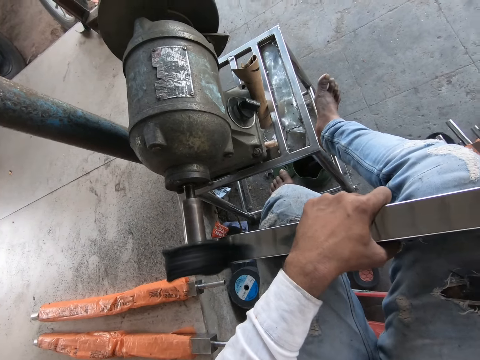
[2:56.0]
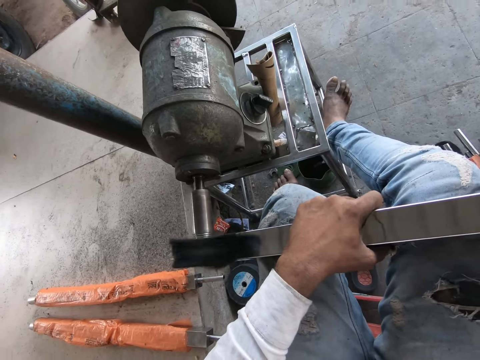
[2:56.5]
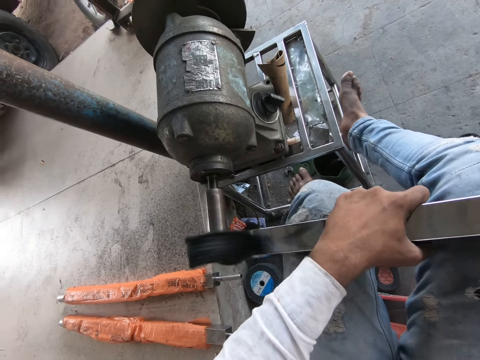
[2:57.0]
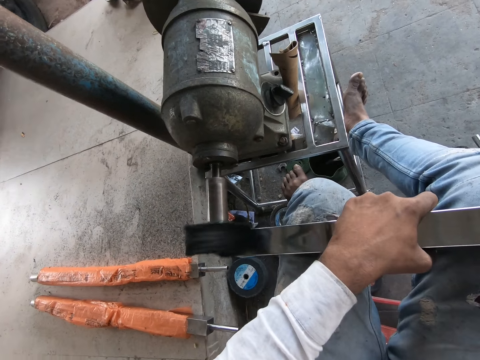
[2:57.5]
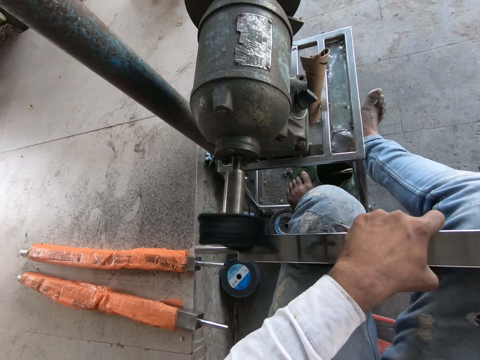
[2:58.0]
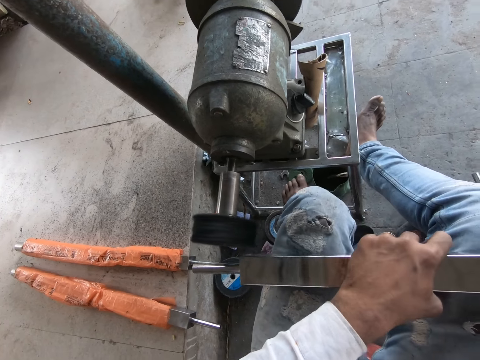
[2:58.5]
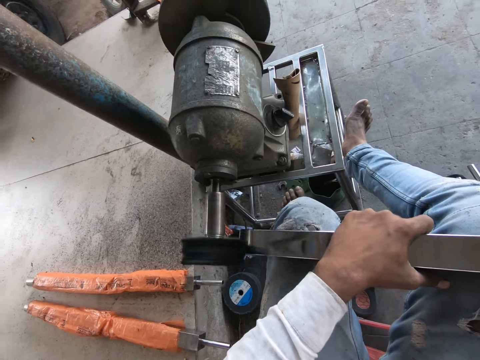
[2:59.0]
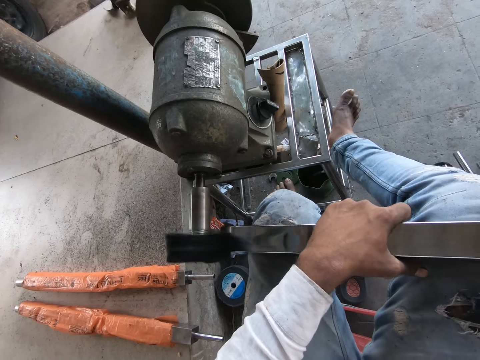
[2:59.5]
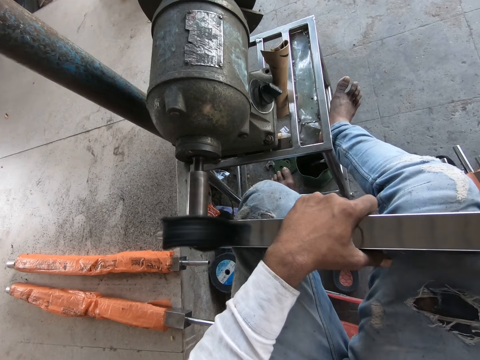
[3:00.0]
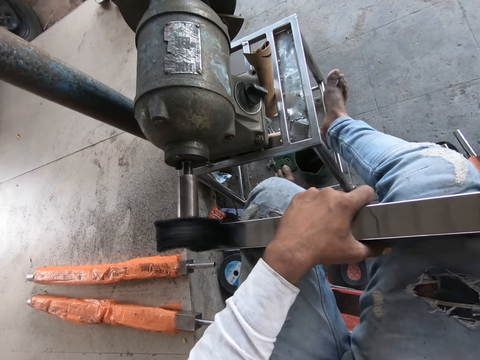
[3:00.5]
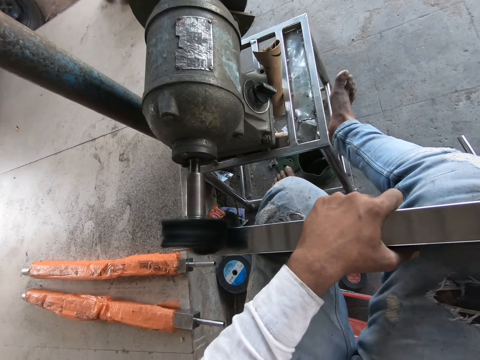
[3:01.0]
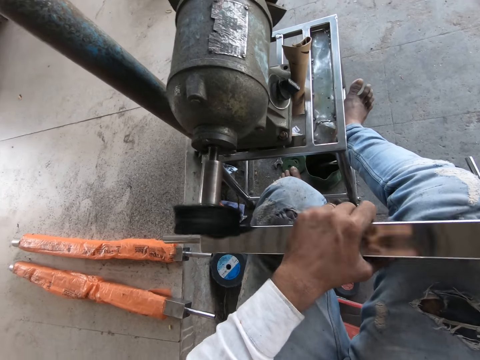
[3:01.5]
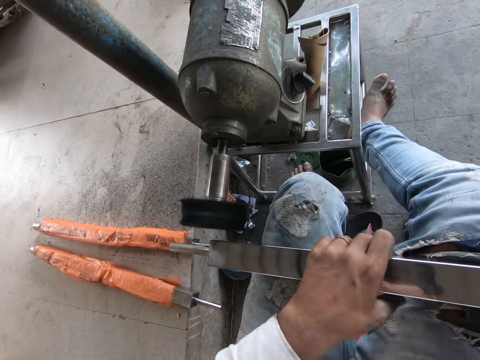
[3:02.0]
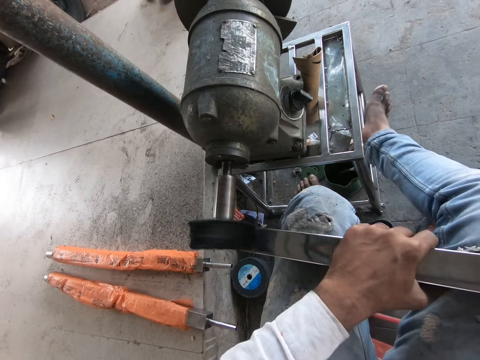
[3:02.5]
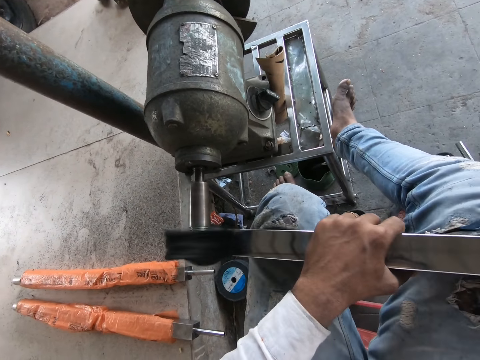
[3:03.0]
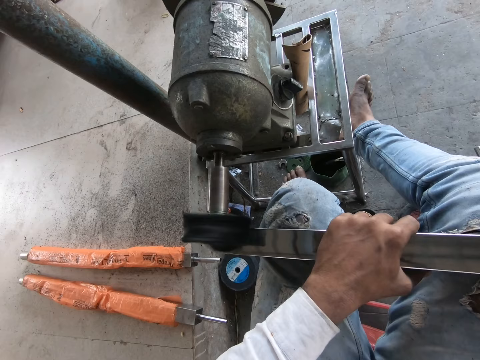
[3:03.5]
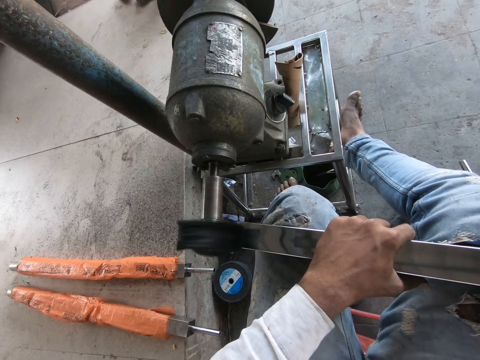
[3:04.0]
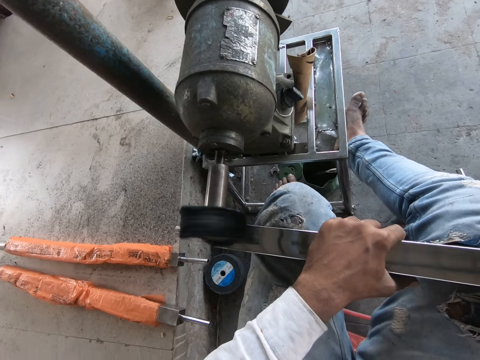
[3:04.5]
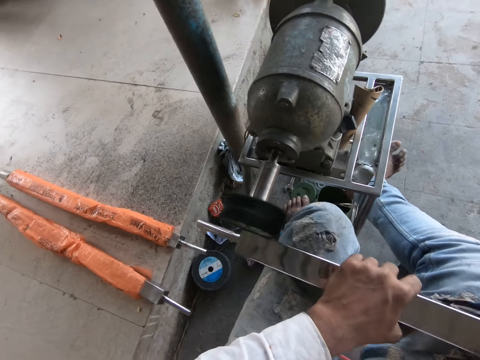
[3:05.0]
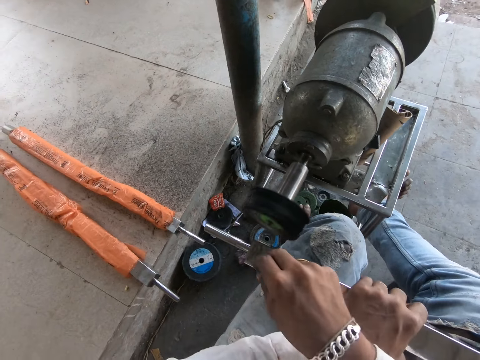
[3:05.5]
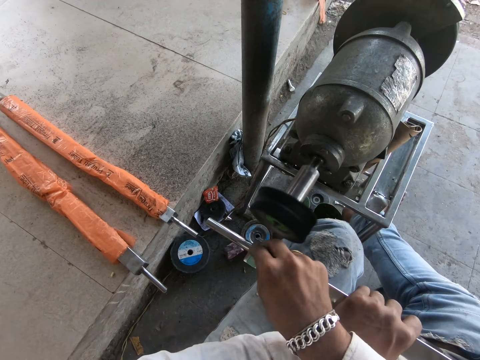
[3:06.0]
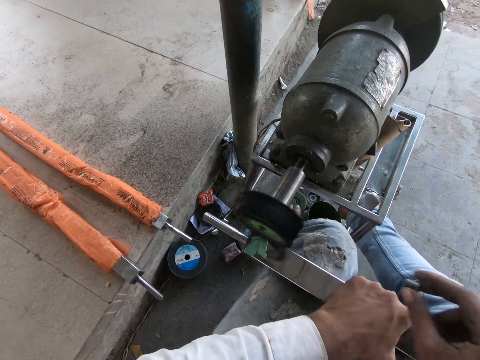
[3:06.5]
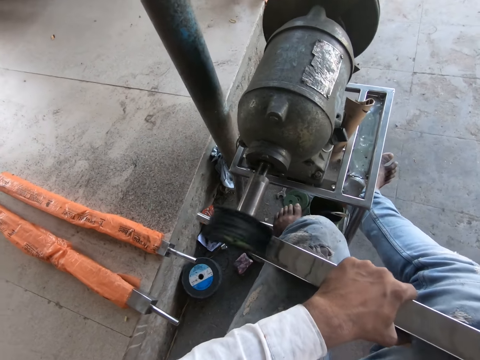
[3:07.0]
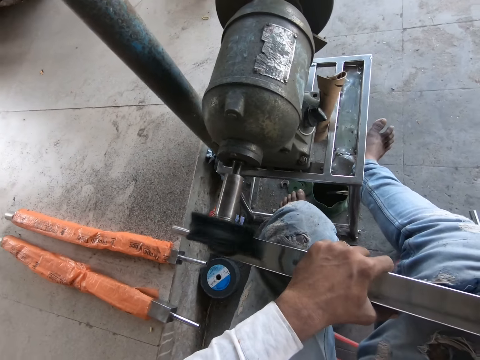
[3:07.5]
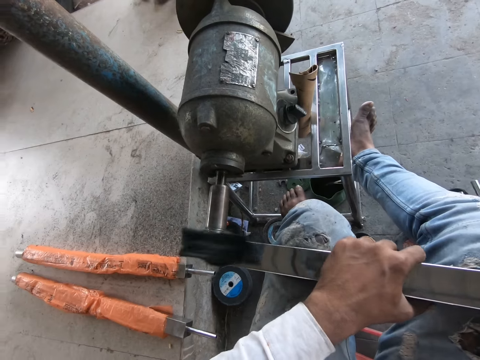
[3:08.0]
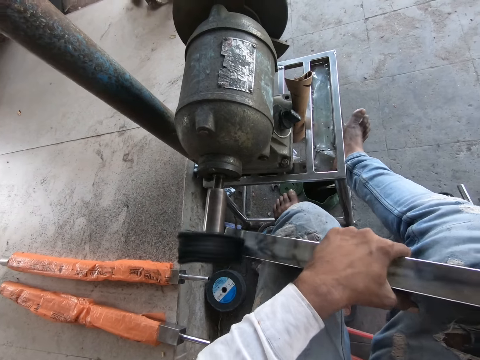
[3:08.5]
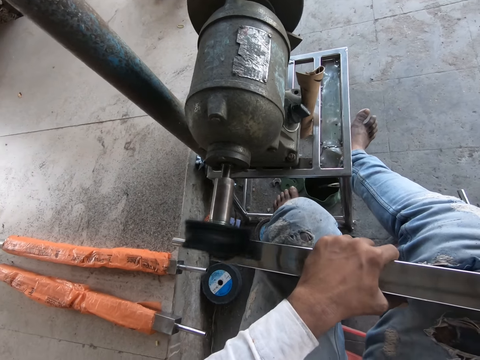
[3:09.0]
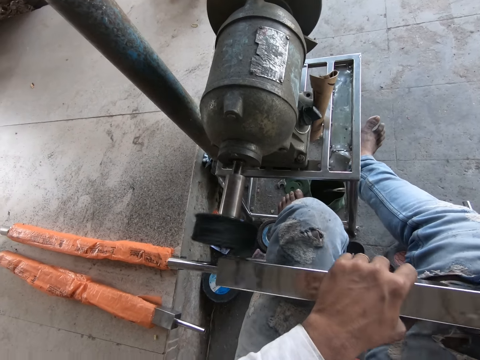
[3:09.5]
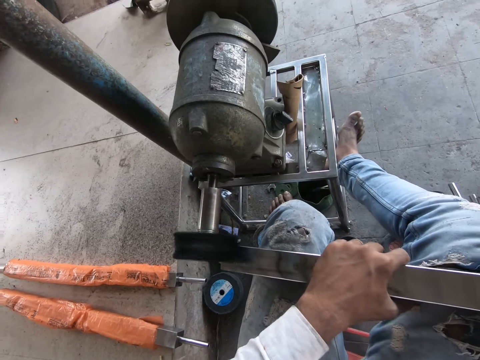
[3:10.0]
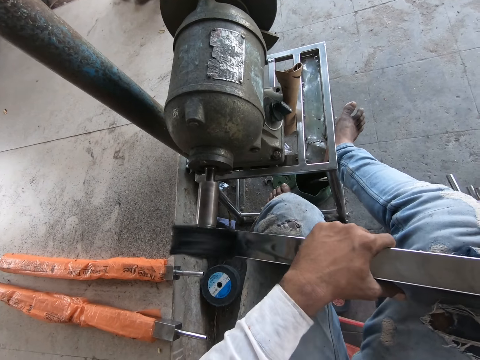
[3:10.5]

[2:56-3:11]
The camera wearer files the steel rod in his hands with the steel filing machine on the floor. He turns the steel rod on his lap with both hands. He files the steel rod in his hands with the steel filing machine on the floor. He marks the steel rod in his left hand with the stone in his right hand. He touches something. He files the steel rod in his hands with the steel filing machine on the floor.

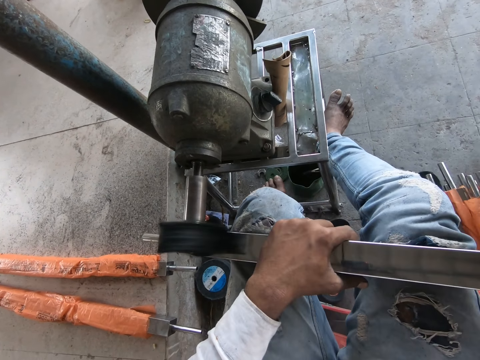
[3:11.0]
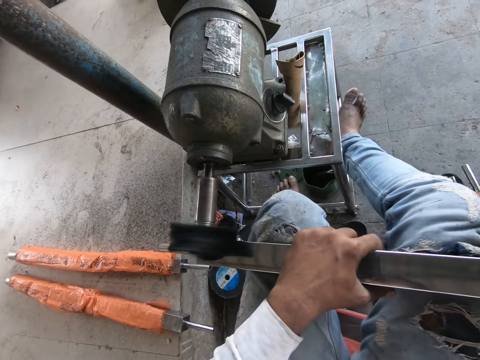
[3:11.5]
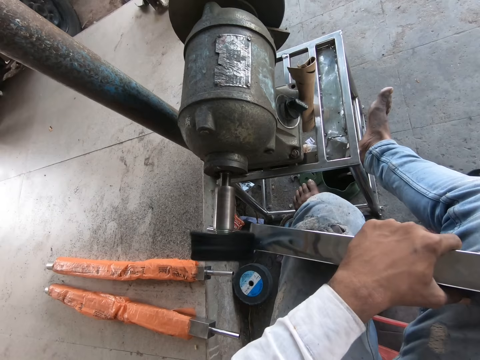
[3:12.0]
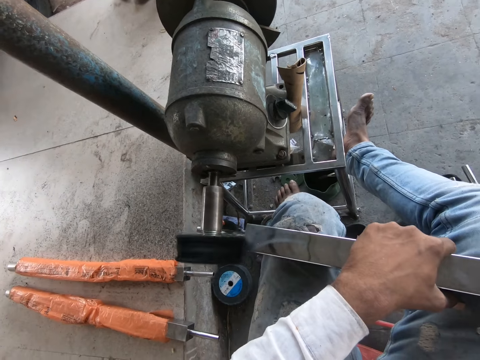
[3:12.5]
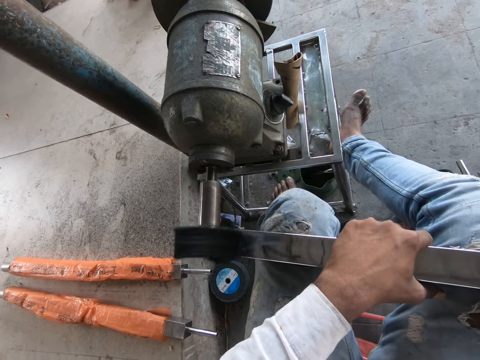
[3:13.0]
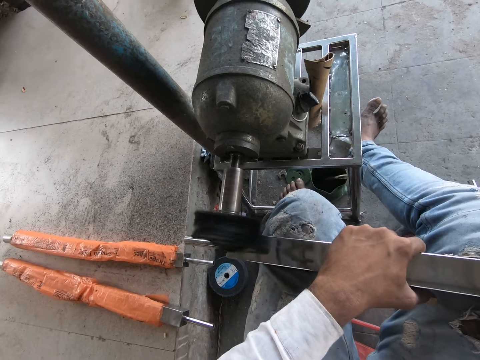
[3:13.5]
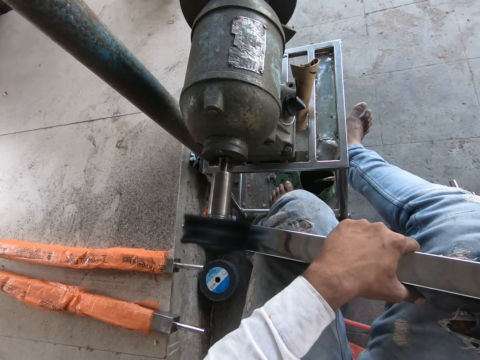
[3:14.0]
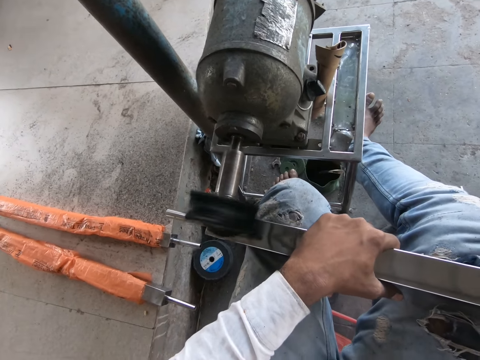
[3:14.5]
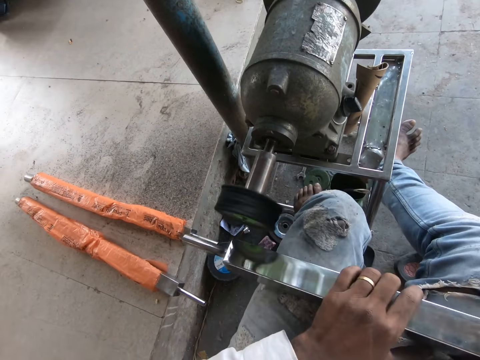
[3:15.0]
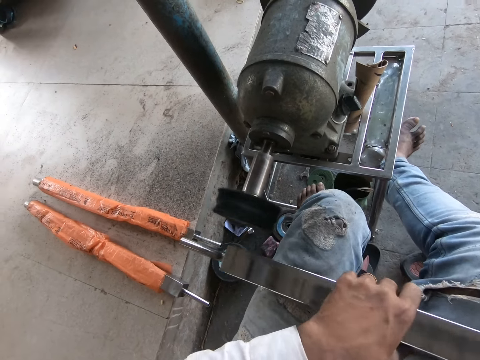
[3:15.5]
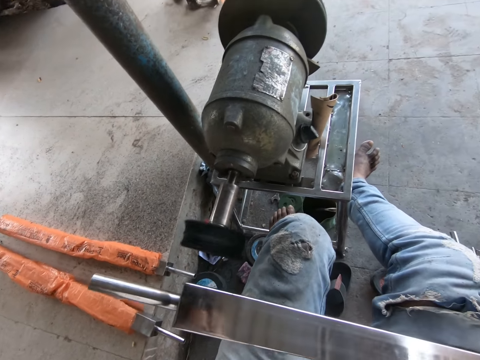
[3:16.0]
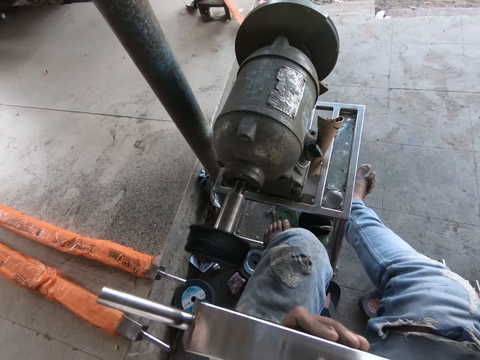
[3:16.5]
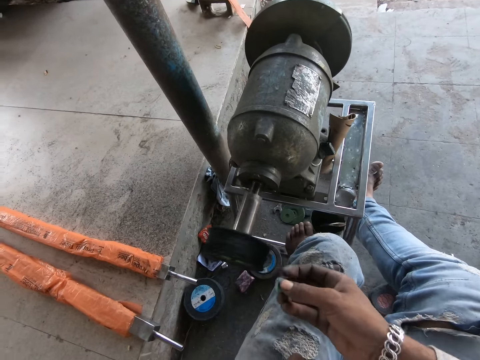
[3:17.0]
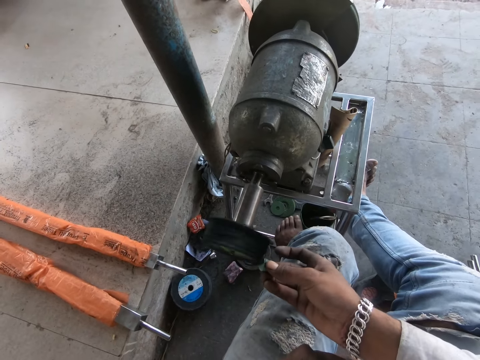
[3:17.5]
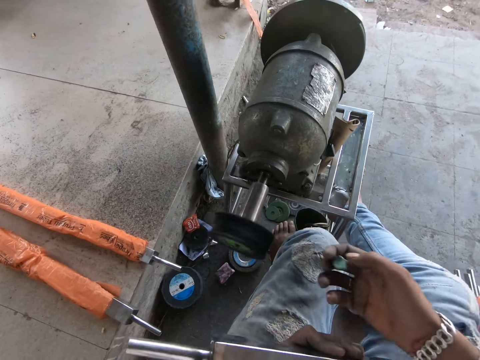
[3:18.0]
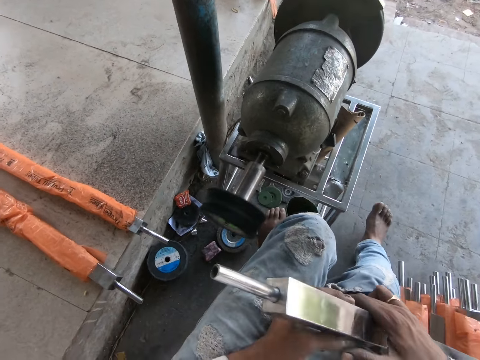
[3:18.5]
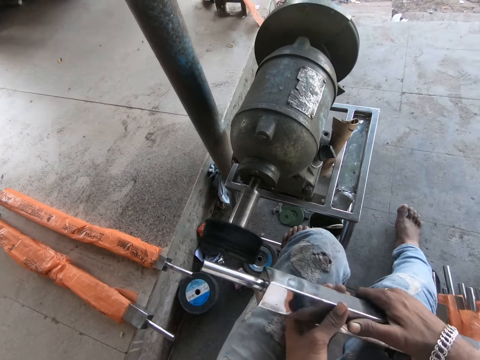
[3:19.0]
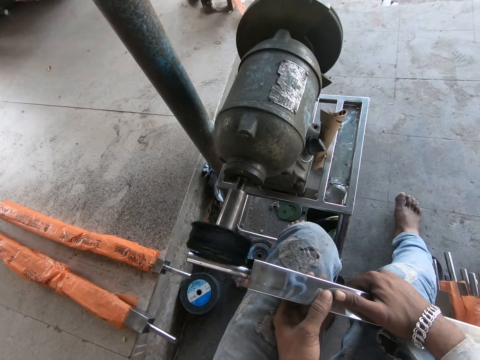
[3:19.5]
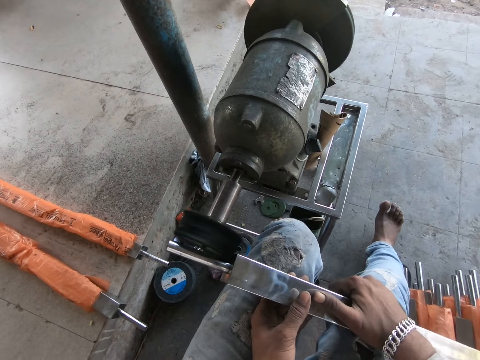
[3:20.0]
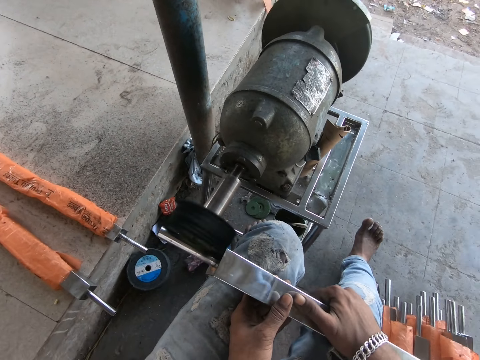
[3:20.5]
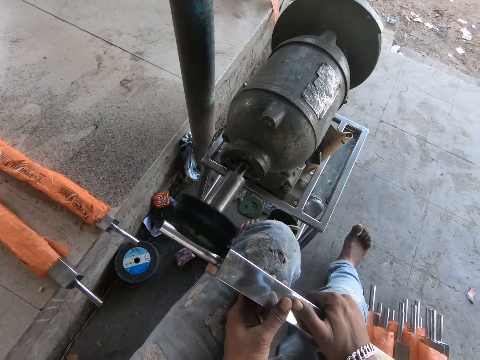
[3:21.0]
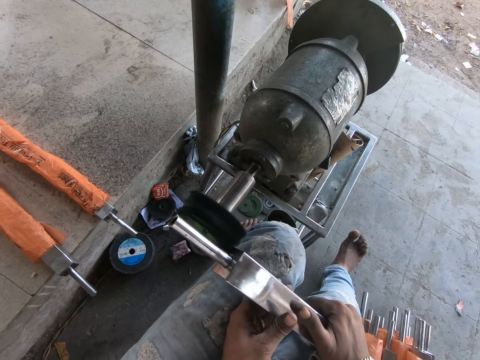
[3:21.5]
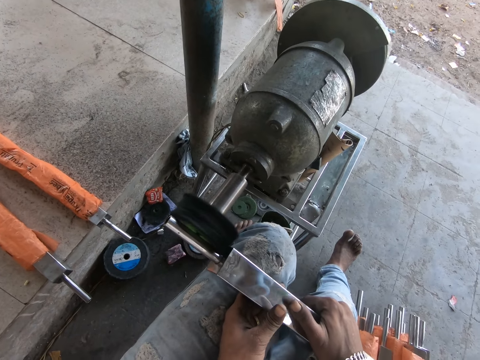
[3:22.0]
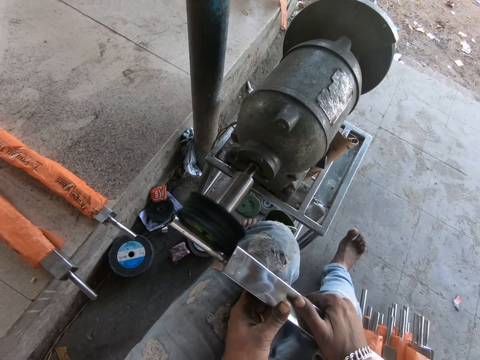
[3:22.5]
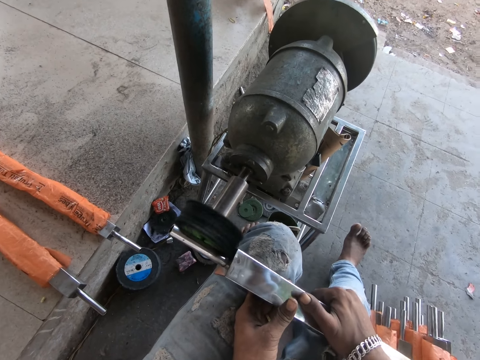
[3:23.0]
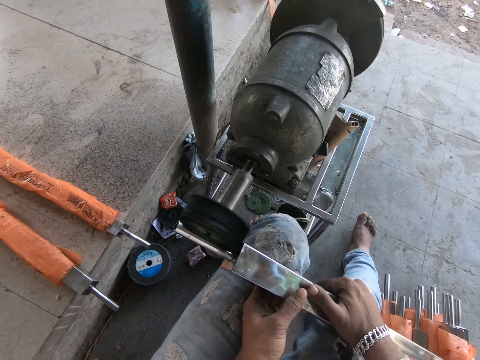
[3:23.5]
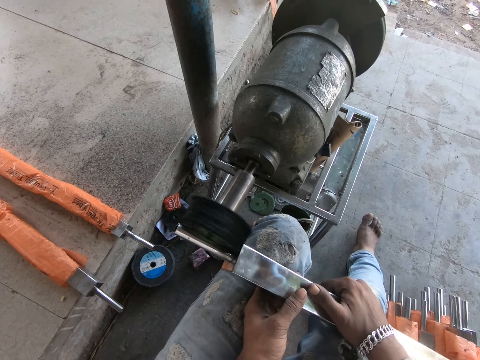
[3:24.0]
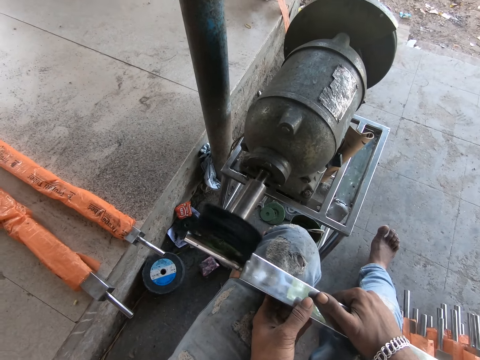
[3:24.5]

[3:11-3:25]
The camera wearer turns the steel rod on his lap with both hands. He adjusts the steel rod with both hands. He files the stone in his right hand with the steel filing machine on the floor. He holds the steel rod with both hands. He files the steel rod in his hands with the steel filing machine on the floor.
